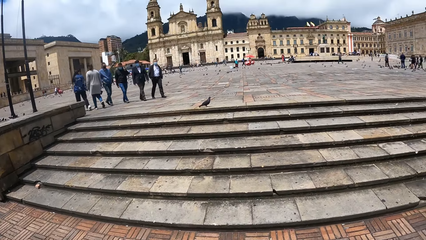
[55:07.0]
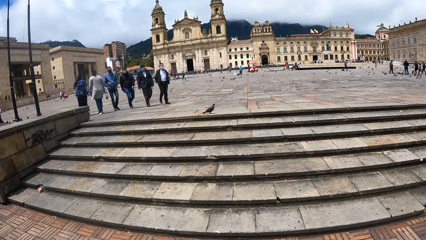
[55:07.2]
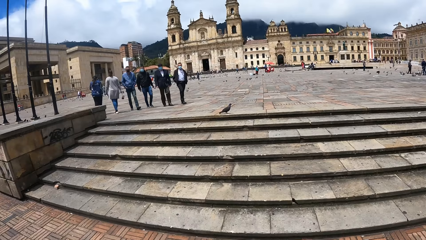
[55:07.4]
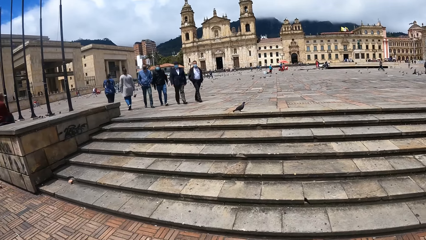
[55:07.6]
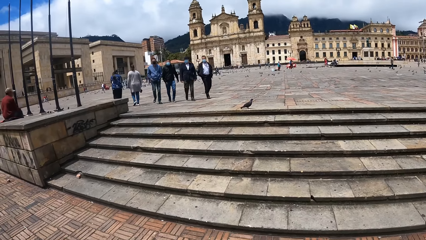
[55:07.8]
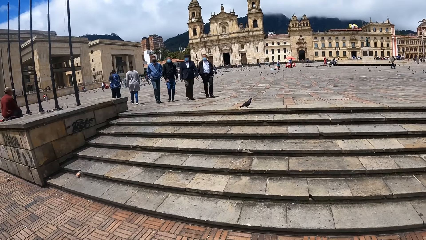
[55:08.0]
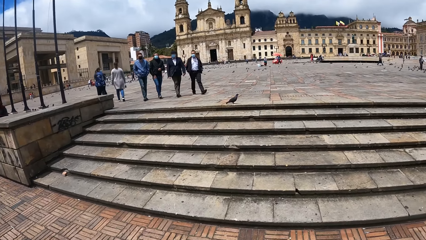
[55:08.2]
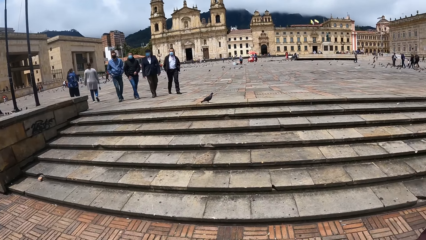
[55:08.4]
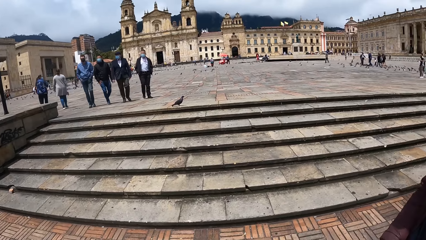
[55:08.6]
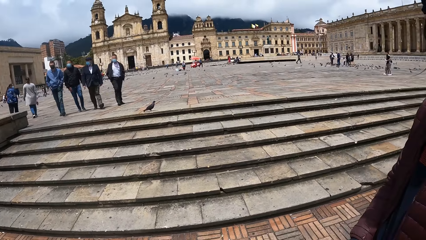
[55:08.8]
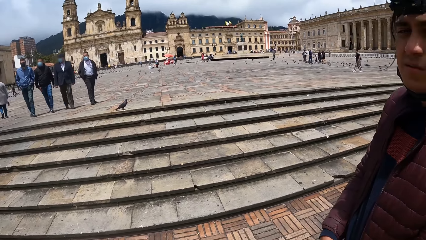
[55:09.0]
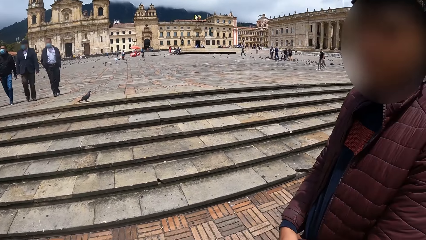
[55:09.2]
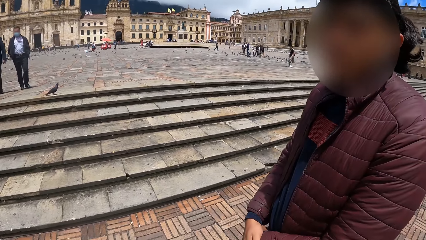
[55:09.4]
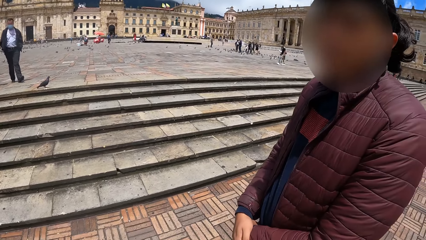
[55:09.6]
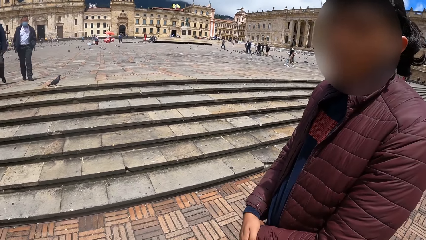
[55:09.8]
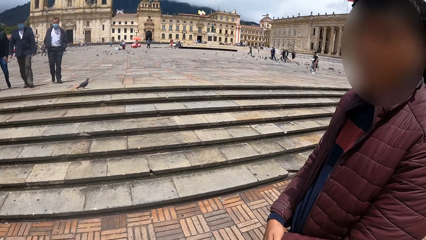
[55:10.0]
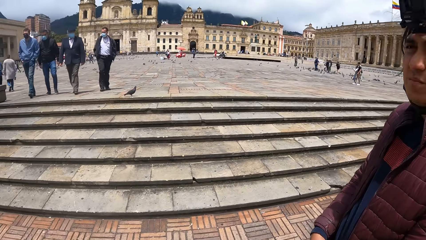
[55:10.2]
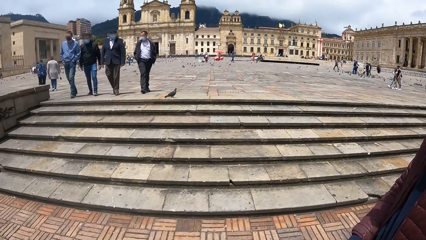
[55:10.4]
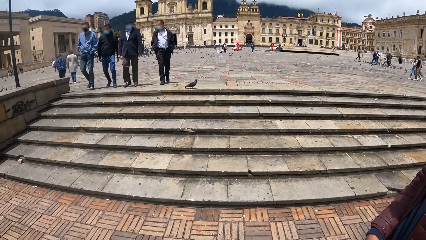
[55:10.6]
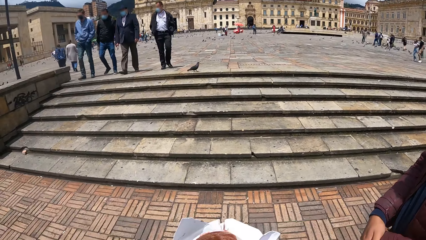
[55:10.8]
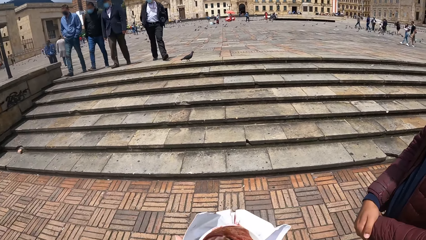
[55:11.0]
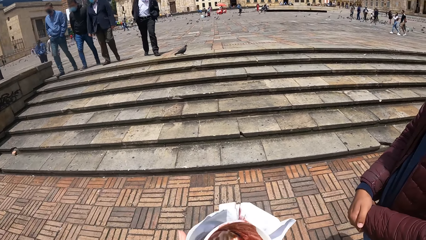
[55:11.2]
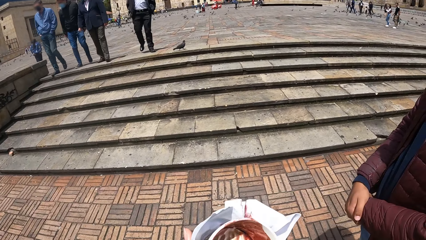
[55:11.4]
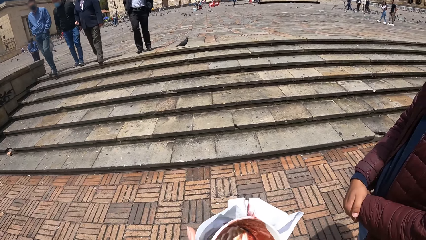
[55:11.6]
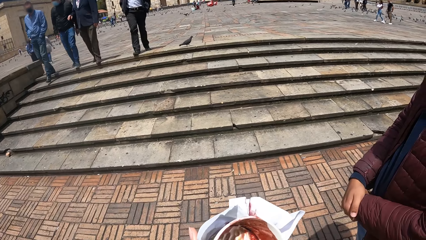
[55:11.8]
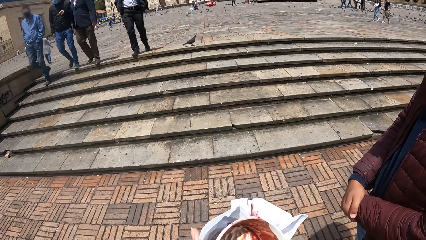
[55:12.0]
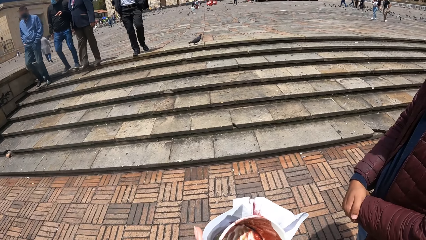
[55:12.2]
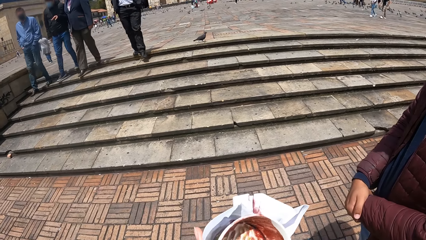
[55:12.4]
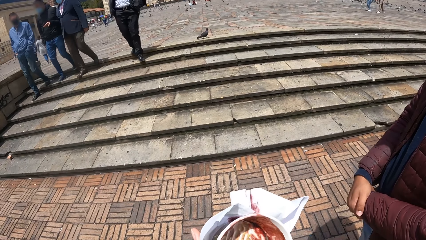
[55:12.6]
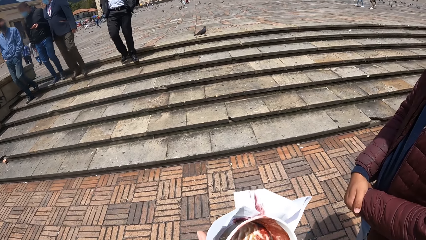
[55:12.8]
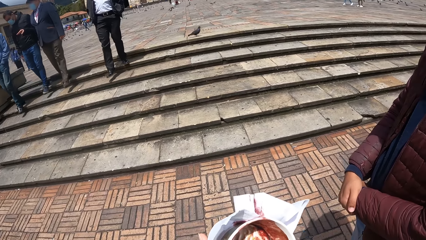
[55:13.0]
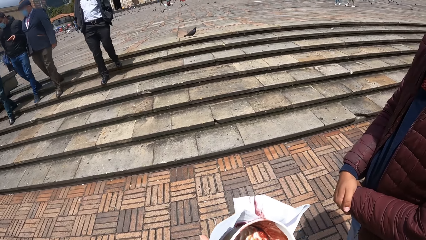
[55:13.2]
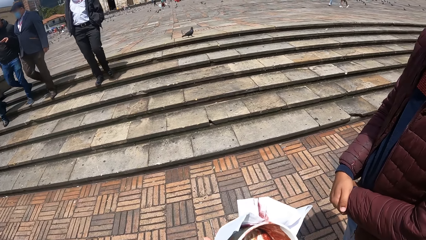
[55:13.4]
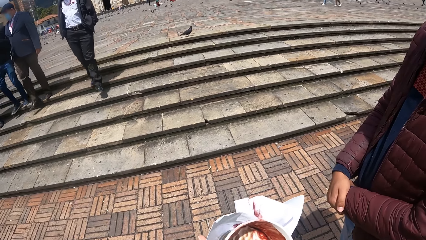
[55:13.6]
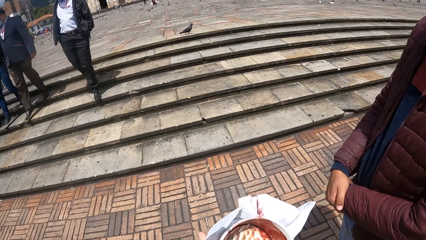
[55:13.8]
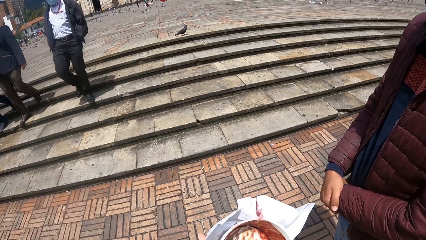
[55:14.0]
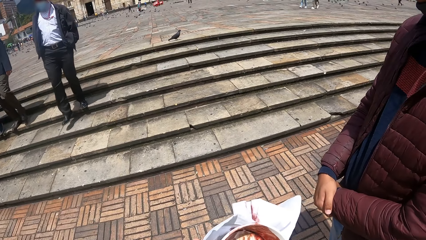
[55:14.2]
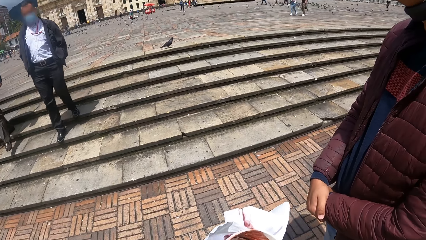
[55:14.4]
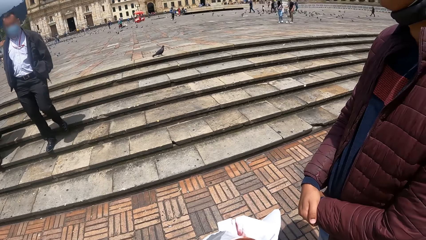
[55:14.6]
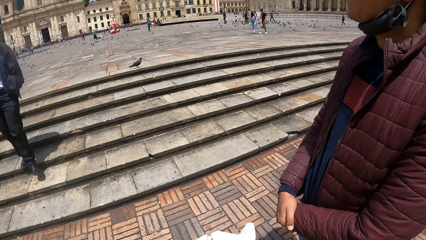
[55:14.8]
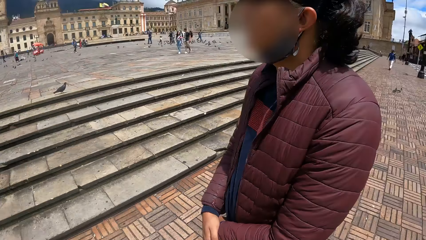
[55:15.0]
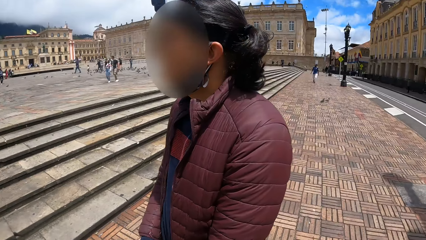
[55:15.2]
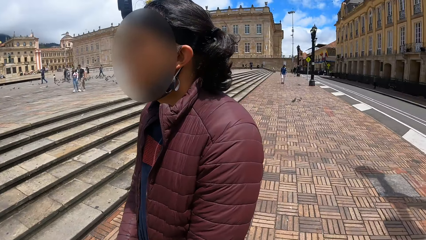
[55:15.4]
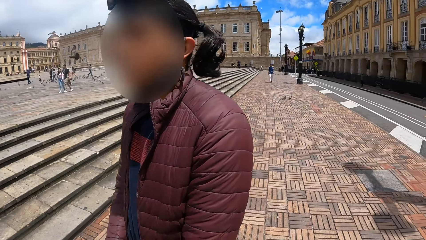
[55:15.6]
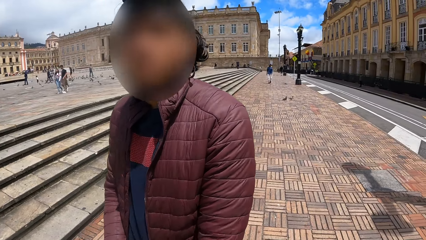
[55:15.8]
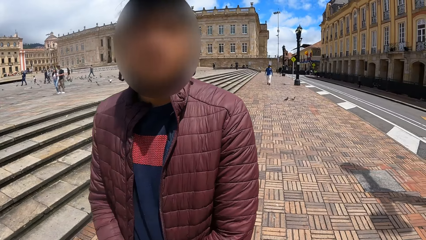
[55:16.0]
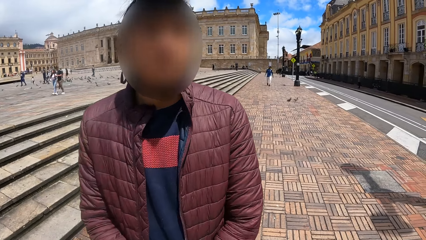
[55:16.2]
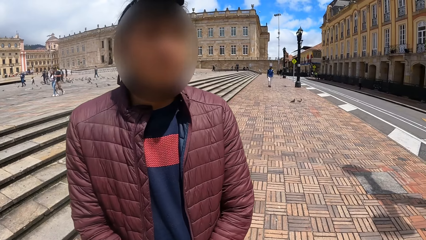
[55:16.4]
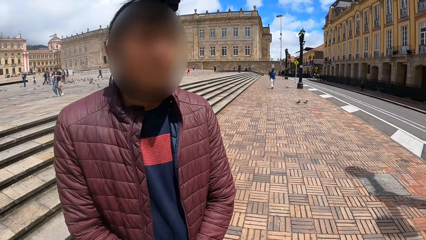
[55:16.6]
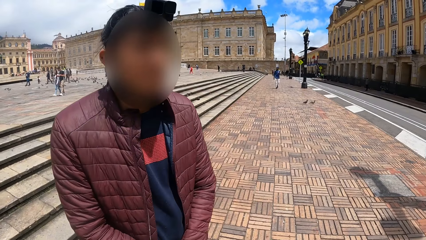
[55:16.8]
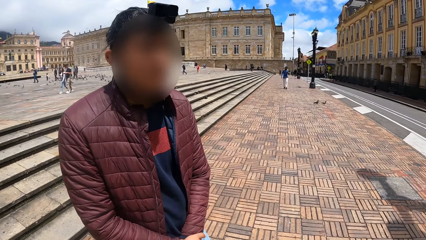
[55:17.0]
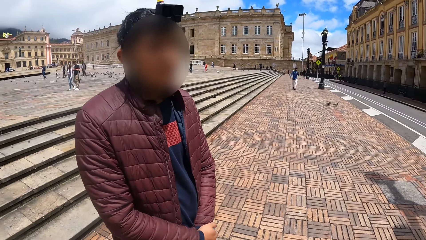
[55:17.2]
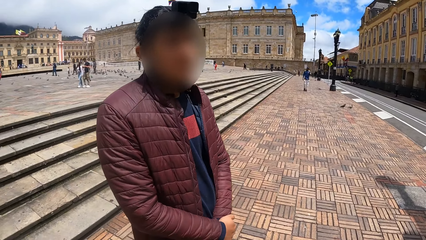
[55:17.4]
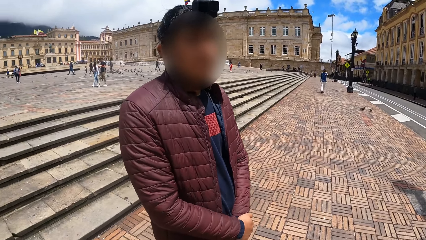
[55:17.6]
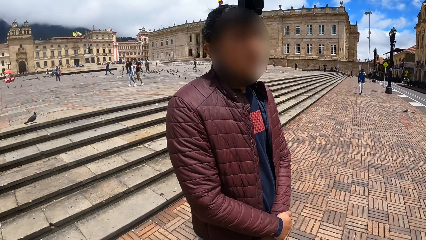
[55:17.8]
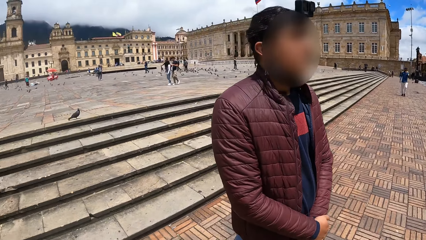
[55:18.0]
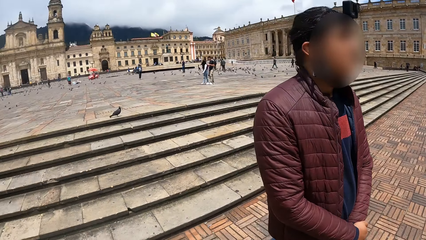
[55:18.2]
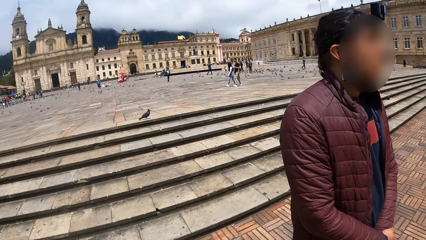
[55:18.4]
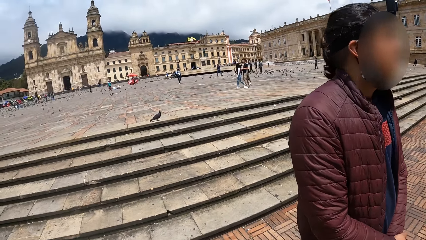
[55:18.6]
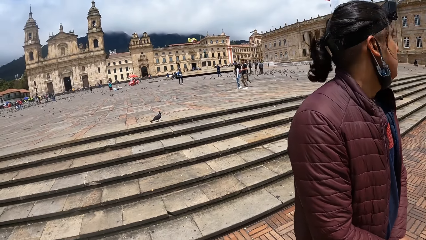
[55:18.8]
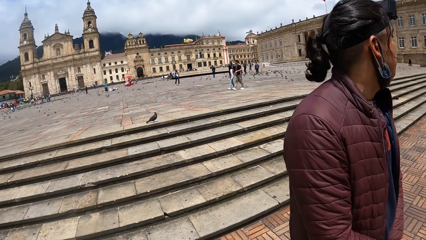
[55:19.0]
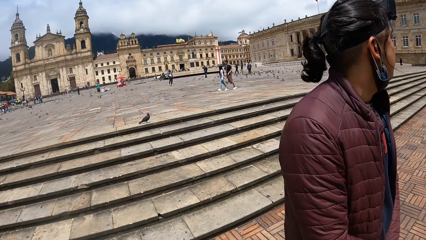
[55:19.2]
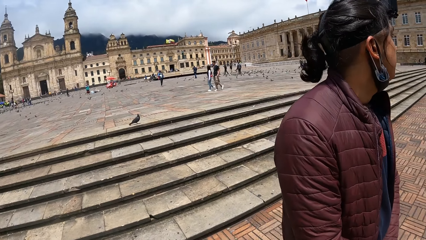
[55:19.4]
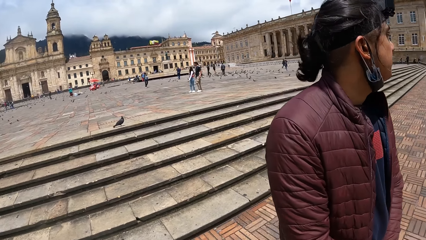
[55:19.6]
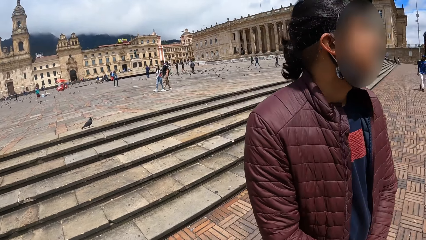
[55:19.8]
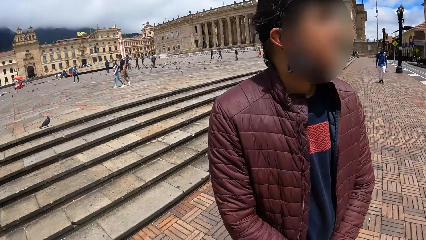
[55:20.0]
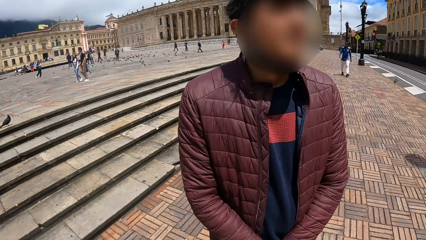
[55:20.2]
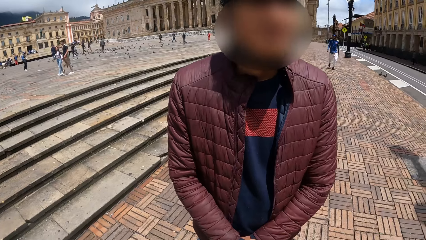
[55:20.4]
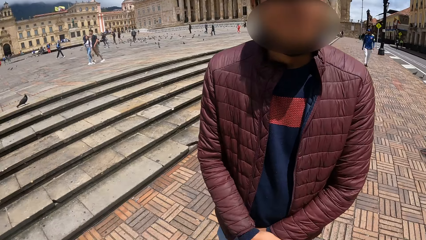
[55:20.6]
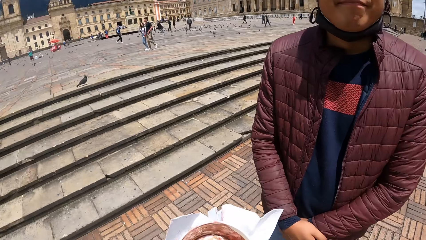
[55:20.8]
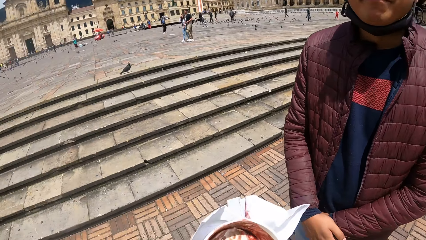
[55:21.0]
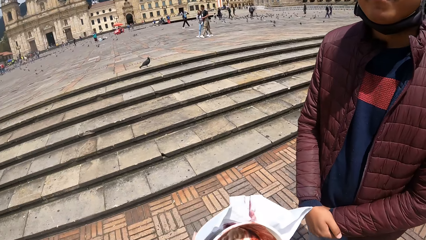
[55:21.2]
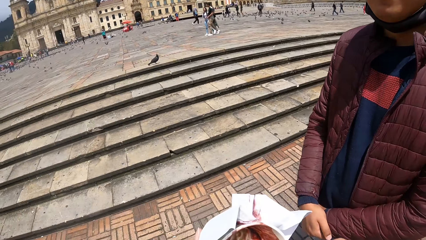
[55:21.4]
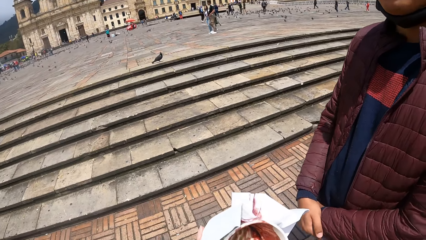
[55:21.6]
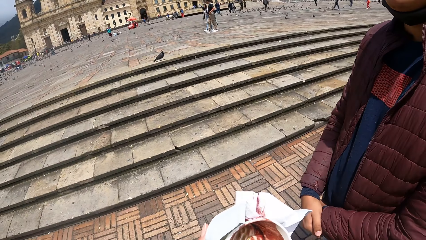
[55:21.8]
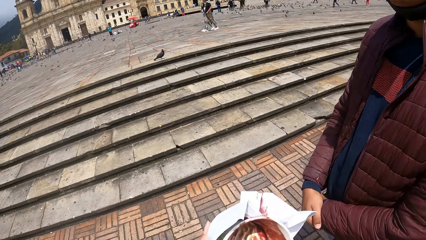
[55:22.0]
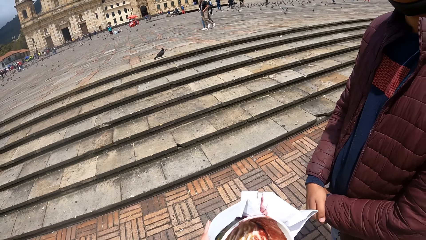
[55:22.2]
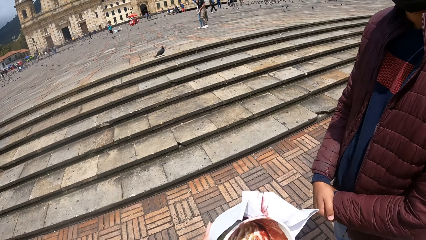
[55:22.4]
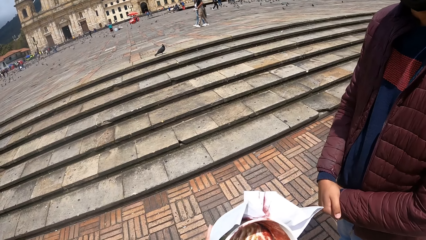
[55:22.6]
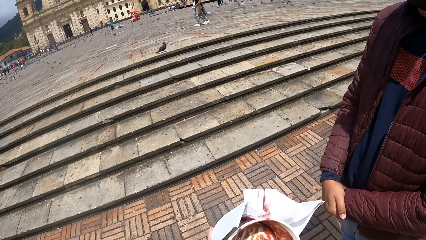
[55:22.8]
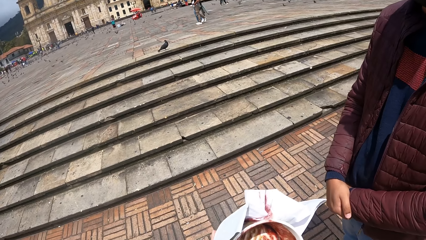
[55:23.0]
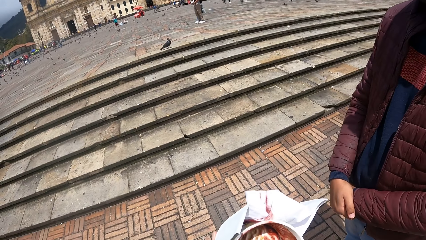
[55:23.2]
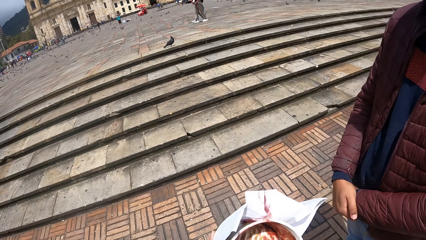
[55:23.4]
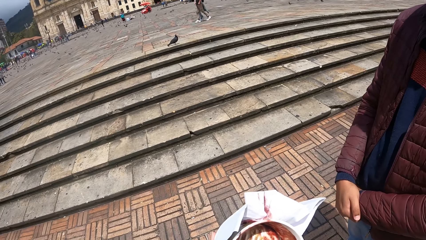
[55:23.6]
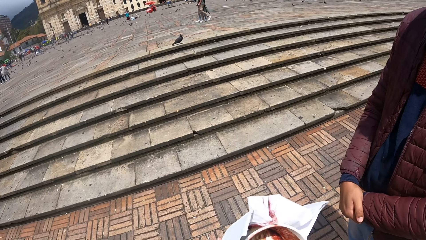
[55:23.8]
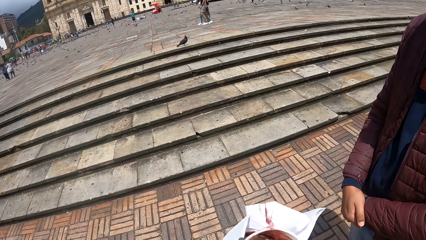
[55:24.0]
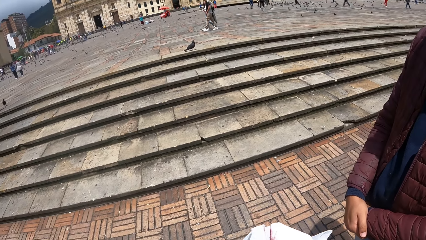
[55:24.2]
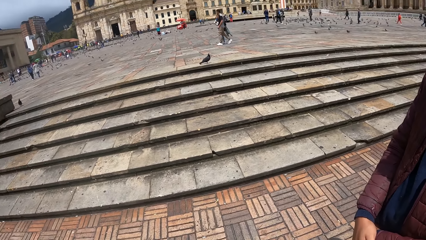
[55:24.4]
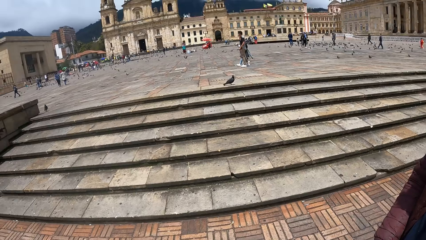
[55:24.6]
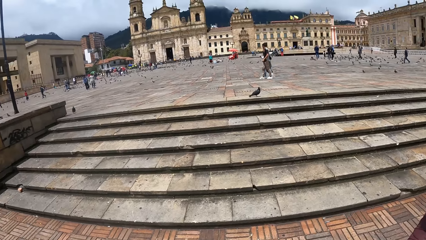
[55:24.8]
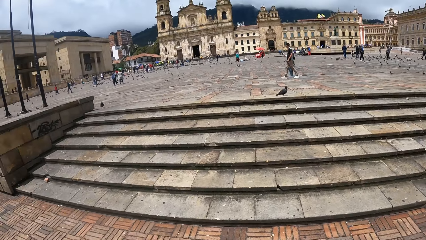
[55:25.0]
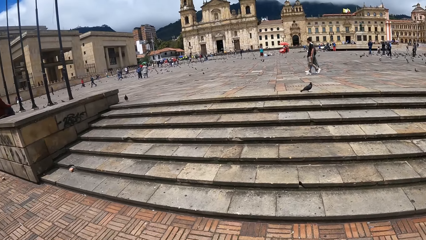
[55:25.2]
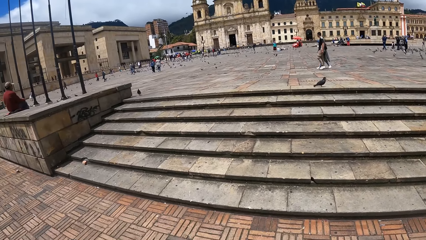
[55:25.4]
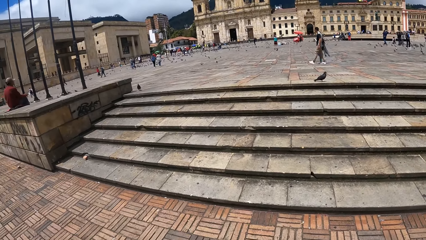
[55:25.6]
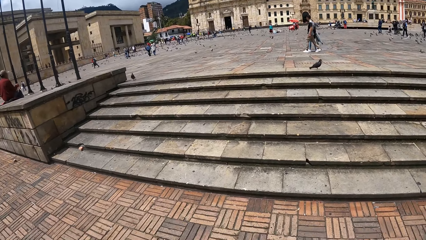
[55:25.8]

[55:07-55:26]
The camera wearer looks around. They scoop ice cream with a spoon.
